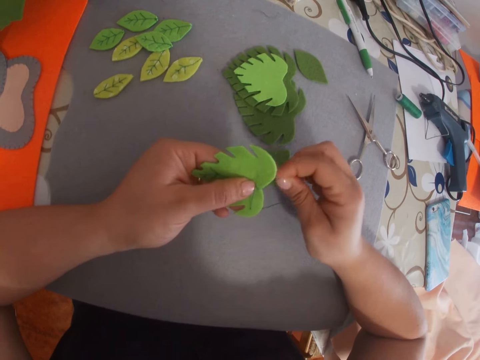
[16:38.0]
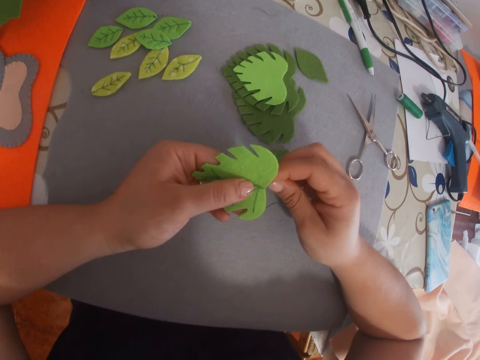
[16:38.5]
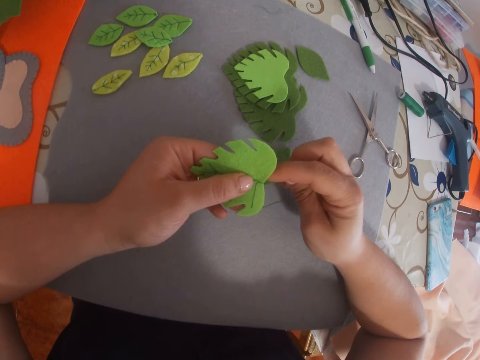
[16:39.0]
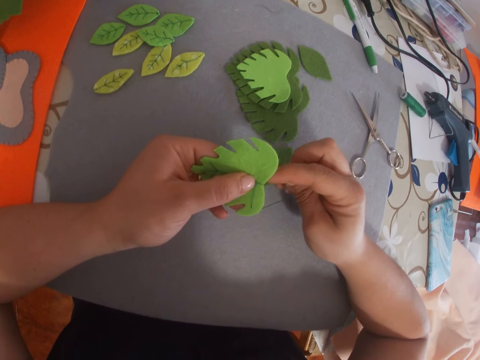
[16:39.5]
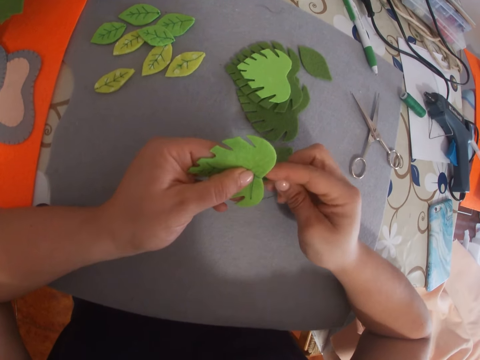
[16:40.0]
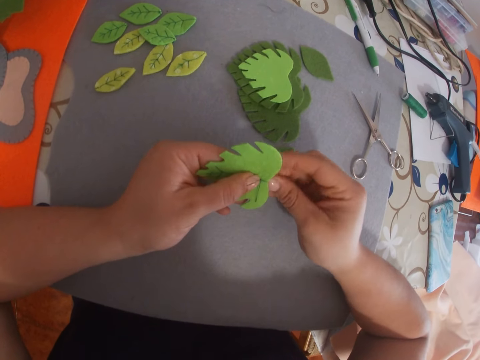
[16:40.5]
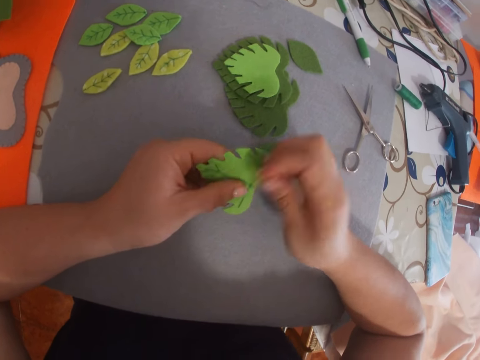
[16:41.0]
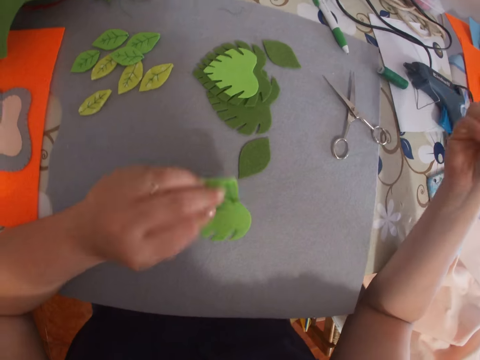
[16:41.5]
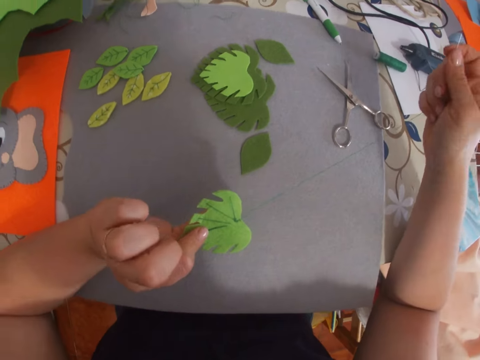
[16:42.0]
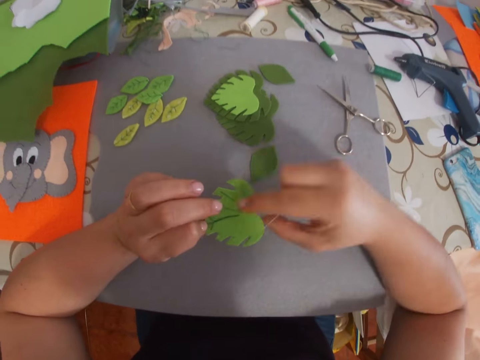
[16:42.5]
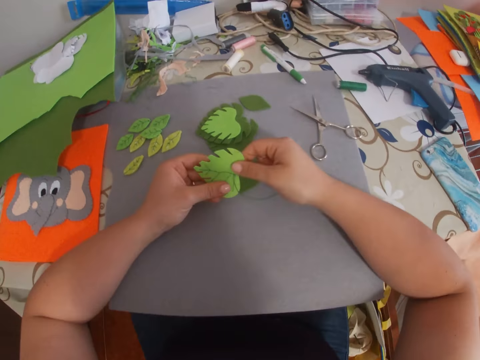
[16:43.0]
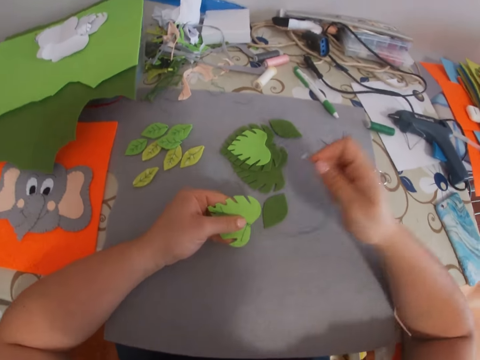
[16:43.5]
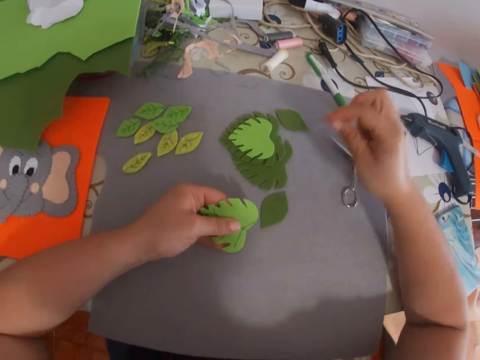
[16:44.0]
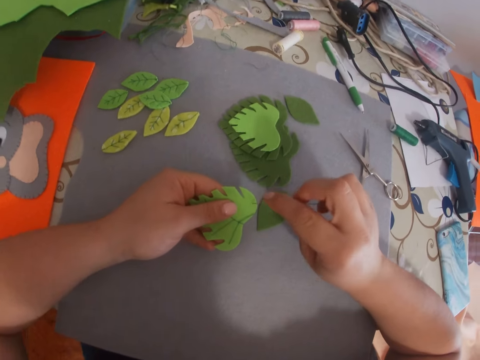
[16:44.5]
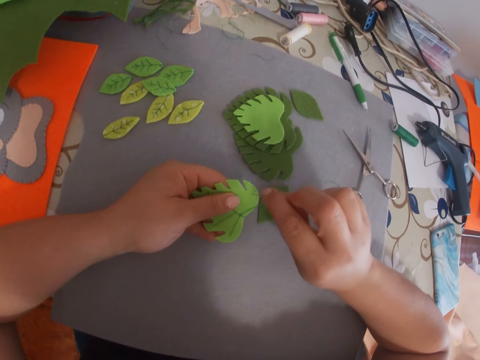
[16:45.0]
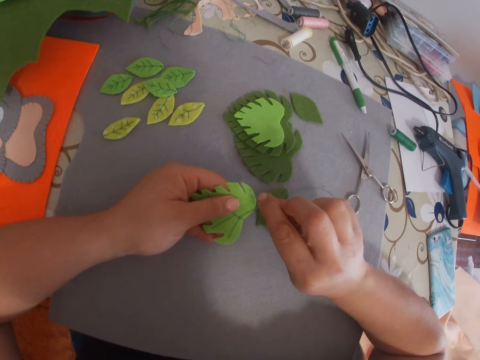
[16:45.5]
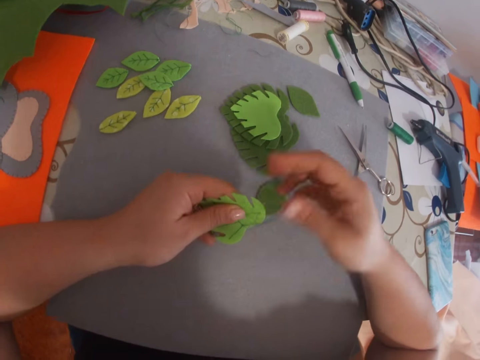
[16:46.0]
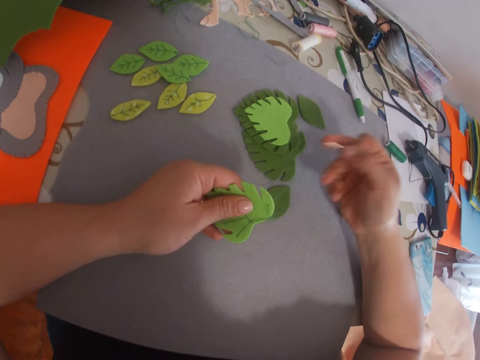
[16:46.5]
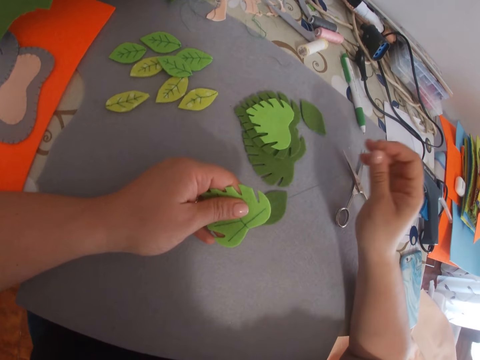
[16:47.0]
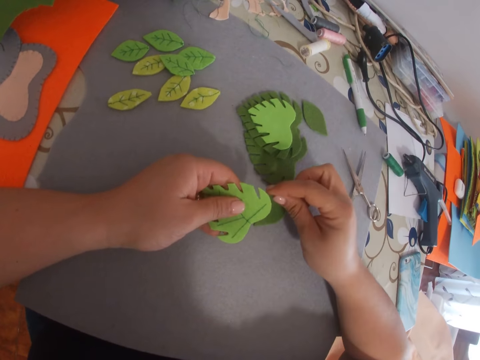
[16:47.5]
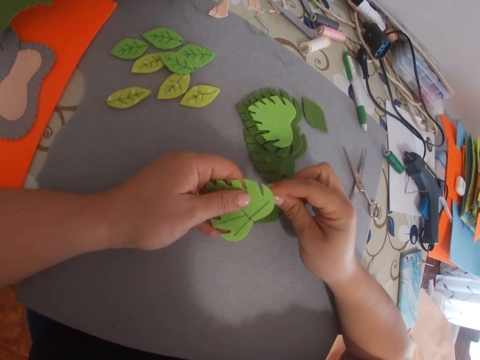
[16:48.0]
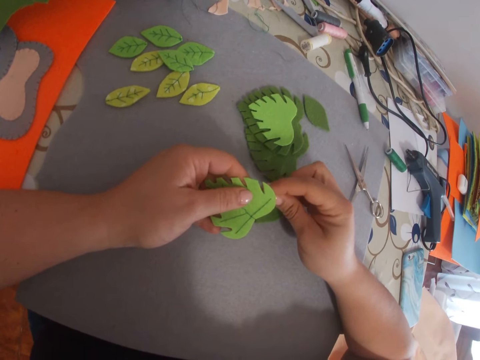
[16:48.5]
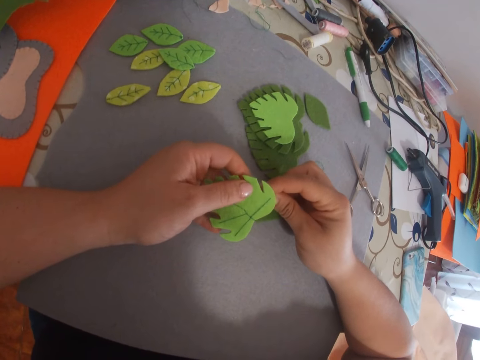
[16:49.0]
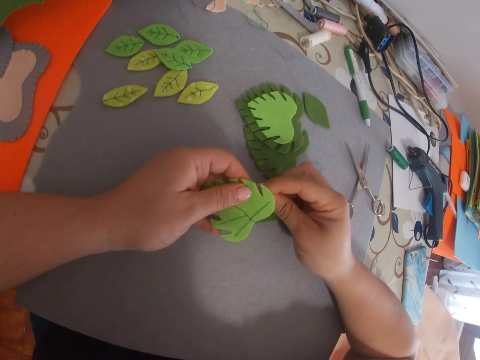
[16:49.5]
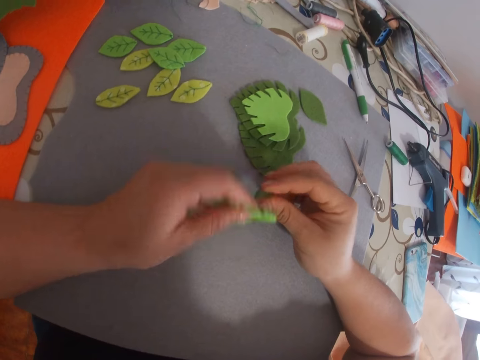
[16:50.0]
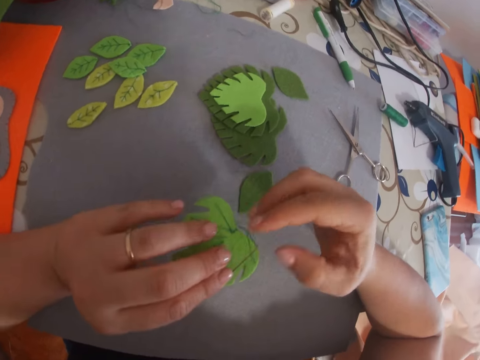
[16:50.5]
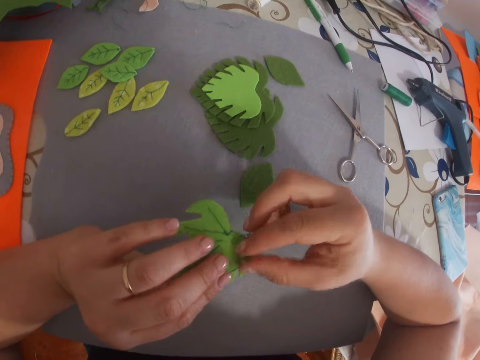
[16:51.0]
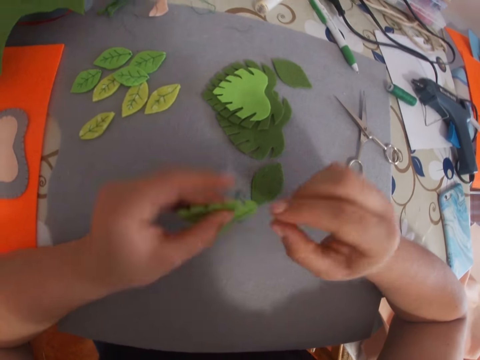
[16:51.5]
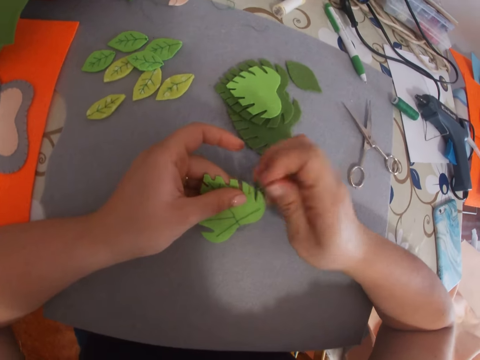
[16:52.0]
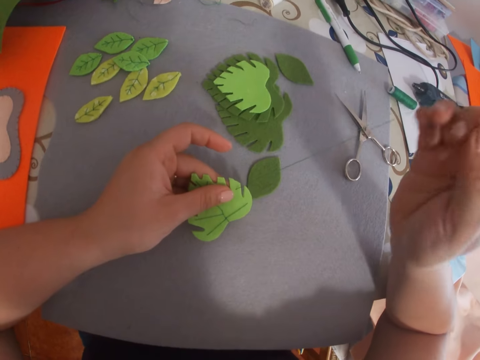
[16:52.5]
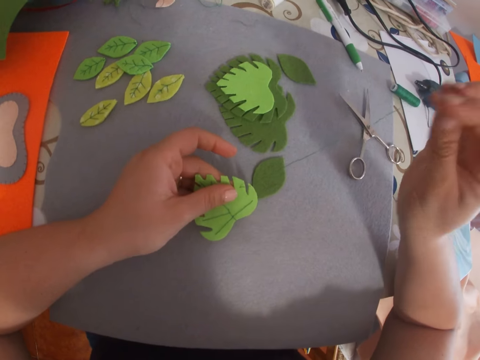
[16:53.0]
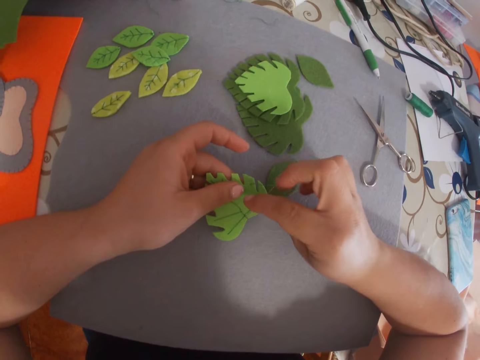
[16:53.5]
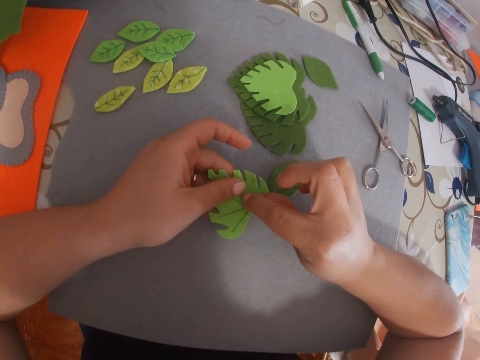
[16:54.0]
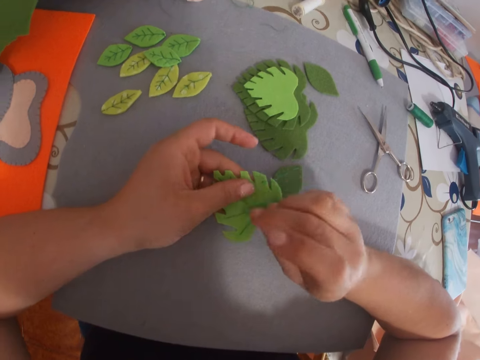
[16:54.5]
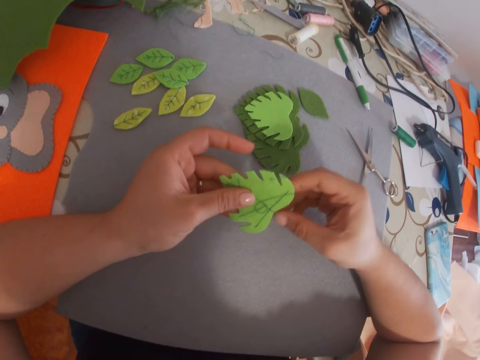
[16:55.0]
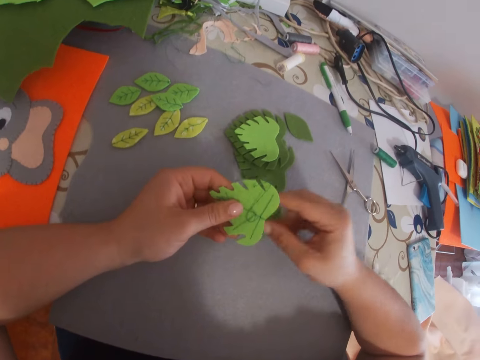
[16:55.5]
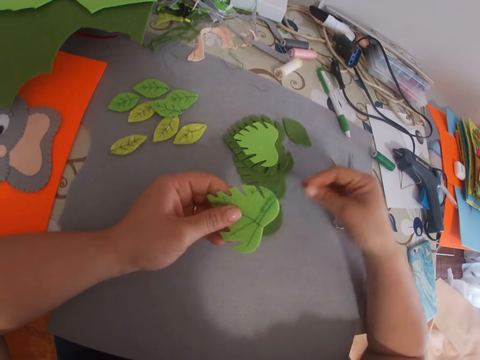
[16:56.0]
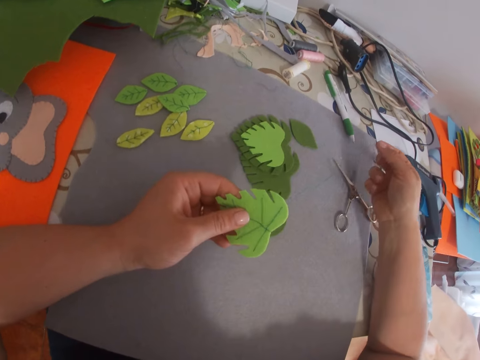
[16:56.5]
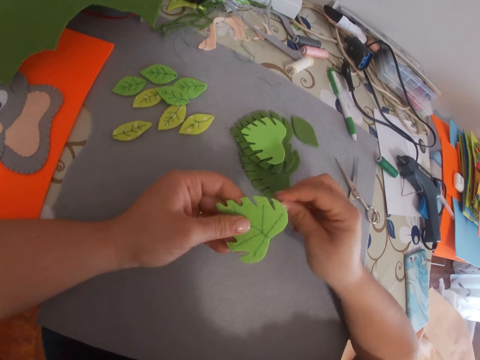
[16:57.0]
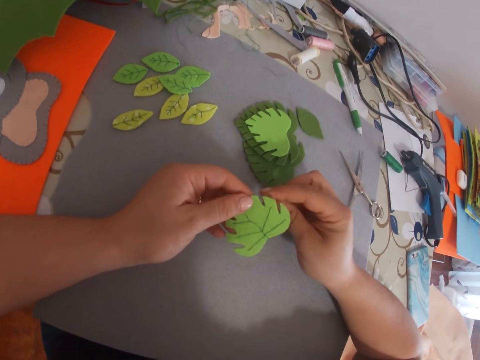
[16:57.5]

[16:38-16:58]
The camera wearer stitches something. They pull a sewing string. They turn the craft felt shaped heart. They hold something. They pull the sewing string. They sew the craft felt shaped heart with the threaded needle. They pull the sewing string. They stitch something. They turn the craft felt shaped heart. They sew the craft felt shaped heart with the threaded needle. They pull the sewing string. They stitch something. They pull the sewing string.

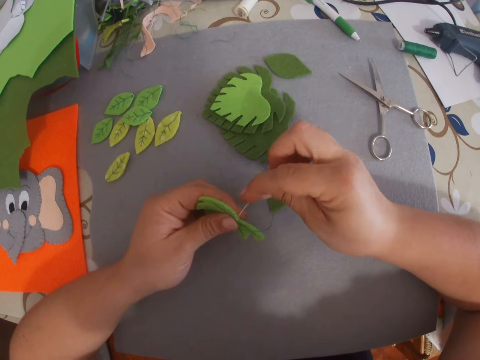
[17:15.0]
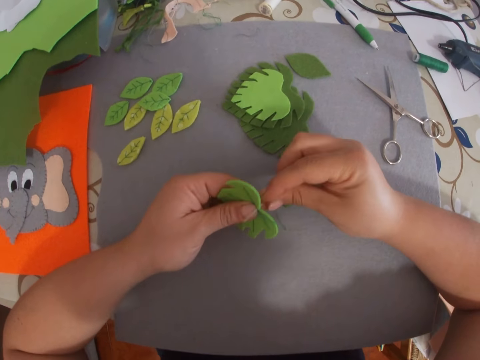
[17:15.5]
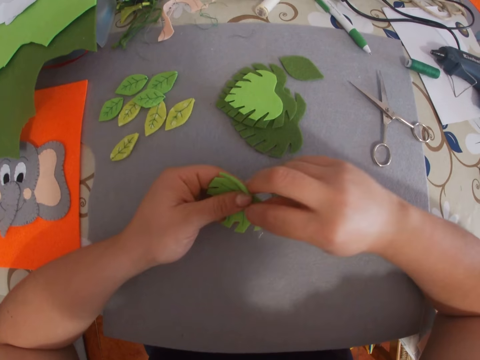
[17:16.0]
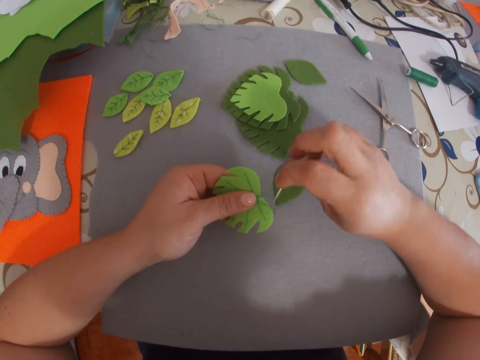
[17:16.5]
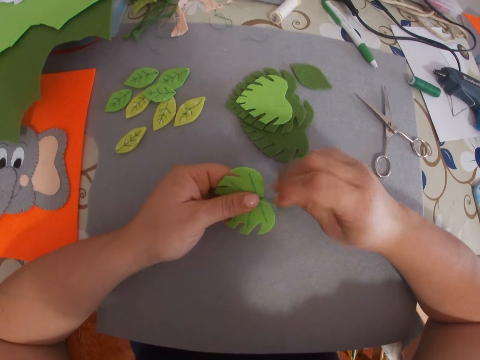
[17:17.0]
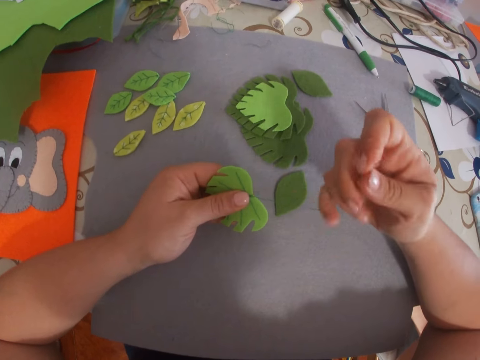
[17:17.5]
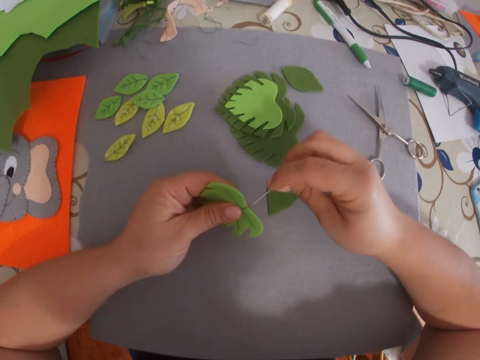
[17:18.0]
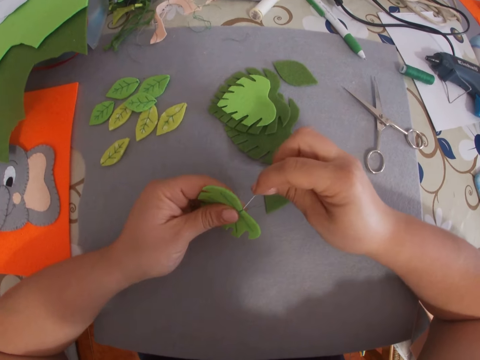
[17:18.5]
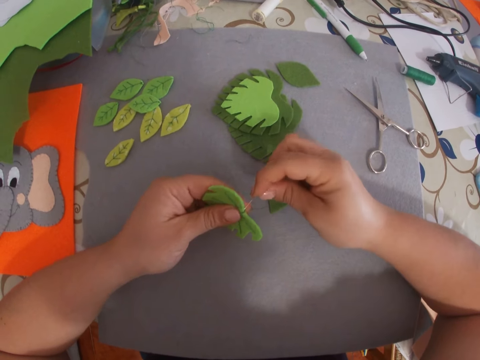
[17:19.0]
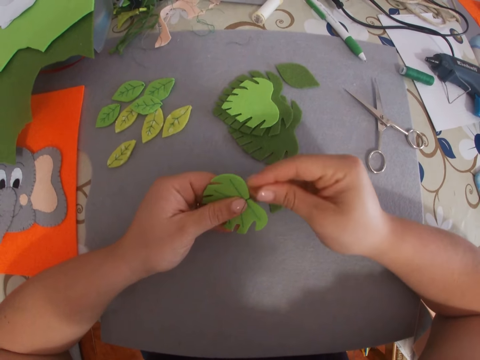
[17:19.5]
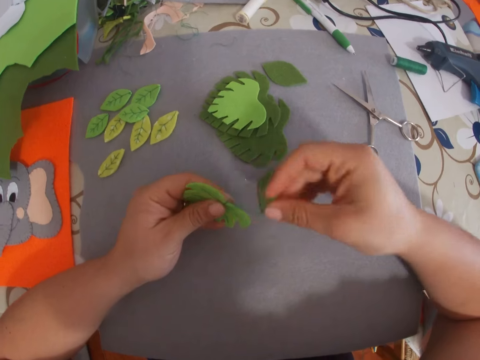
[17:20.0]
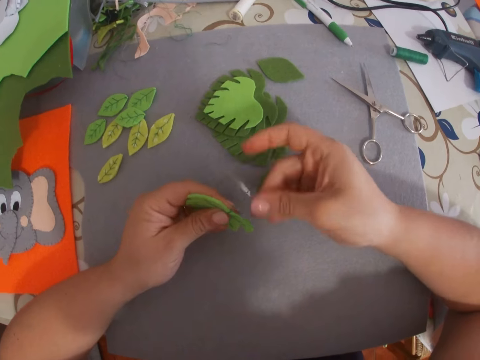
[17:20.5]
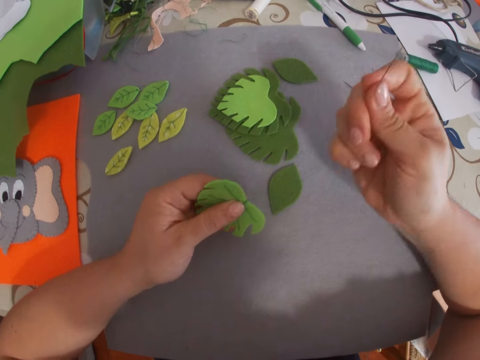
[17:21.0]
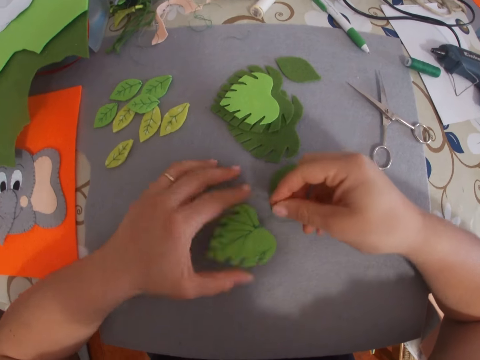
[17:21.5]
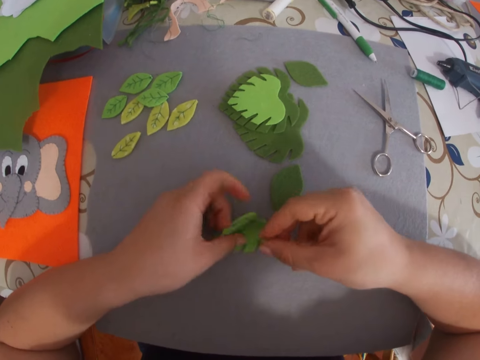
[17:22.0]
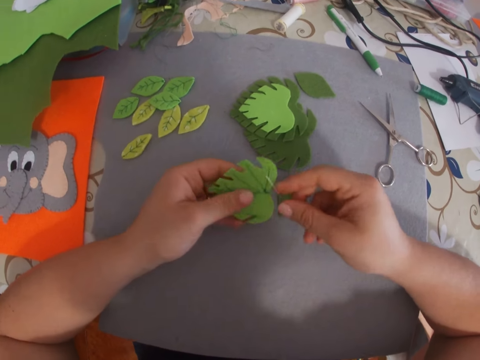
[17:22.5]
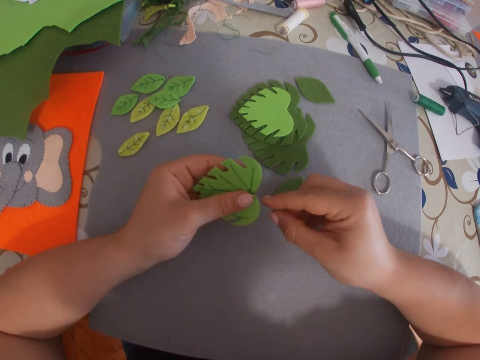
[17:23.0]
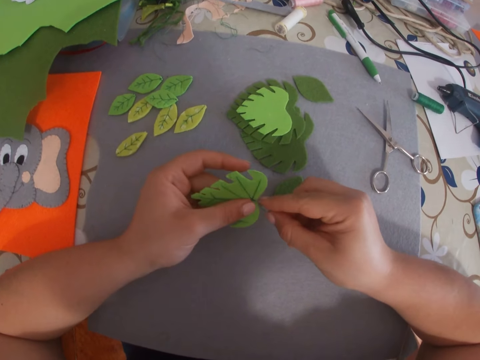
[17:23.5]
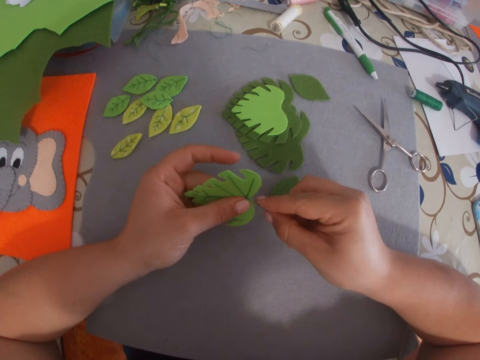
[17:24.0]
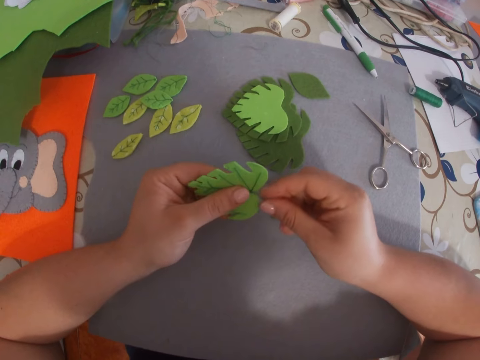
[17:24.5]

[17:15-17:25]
The camera wearer stitches something. They pull a sewing string, insert the sewing needle between the string, stitch something, pull the sewing string, insert the sewing needle between the string, and pull the sewing string. They drop the craft felt shaped heart on the table. They lift up the craft felt shaped heart from the table. They sew the craft felt shaped heart with the threaded needle.
